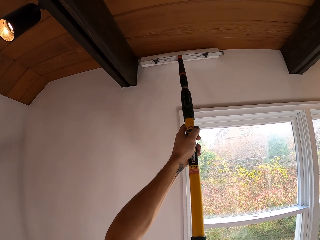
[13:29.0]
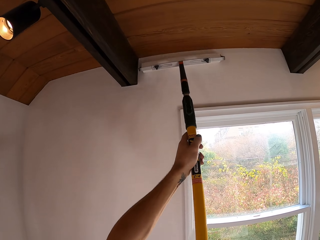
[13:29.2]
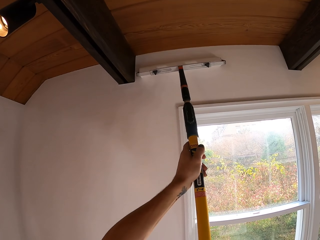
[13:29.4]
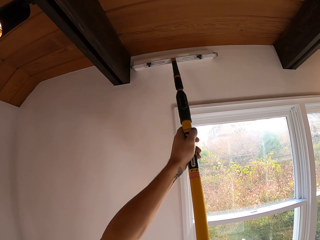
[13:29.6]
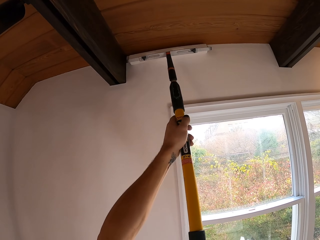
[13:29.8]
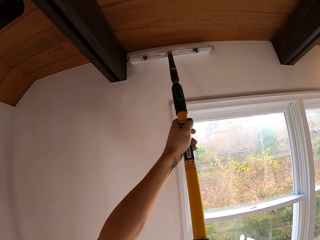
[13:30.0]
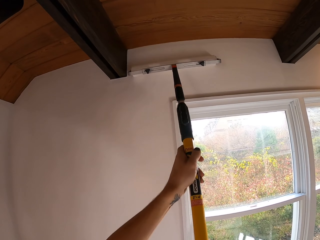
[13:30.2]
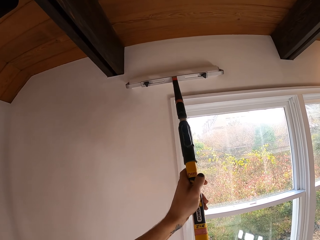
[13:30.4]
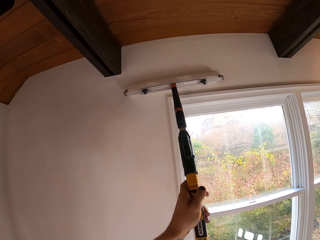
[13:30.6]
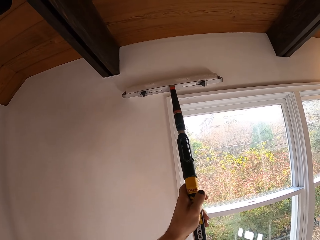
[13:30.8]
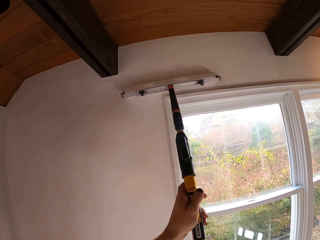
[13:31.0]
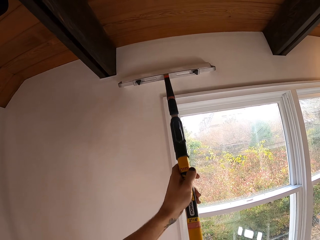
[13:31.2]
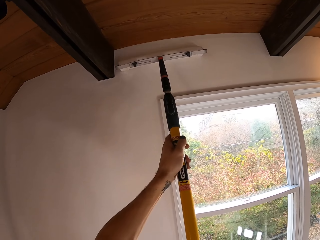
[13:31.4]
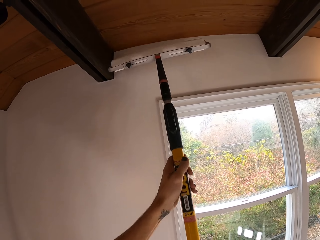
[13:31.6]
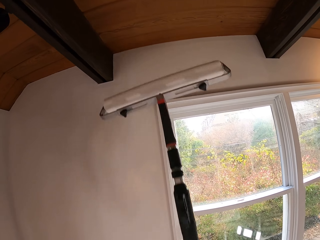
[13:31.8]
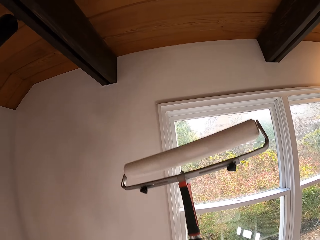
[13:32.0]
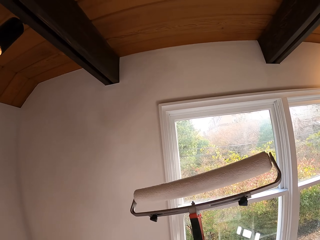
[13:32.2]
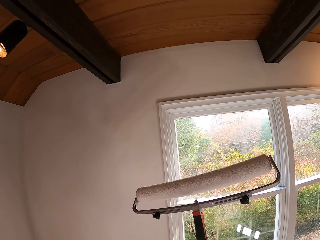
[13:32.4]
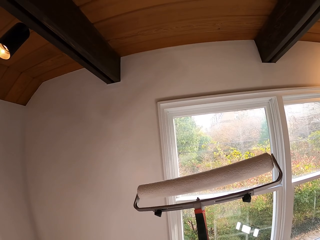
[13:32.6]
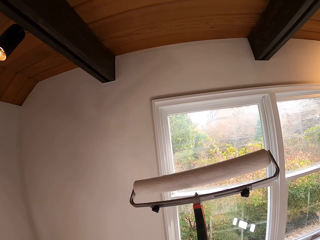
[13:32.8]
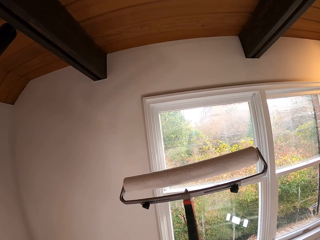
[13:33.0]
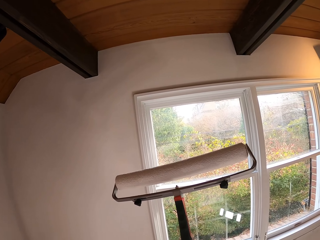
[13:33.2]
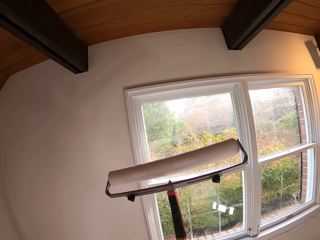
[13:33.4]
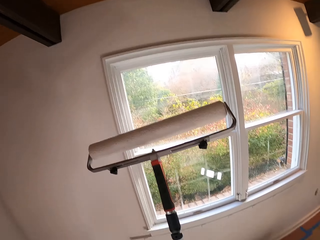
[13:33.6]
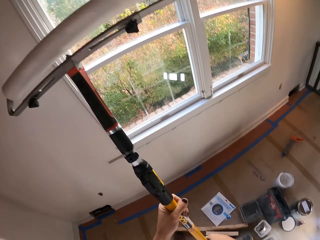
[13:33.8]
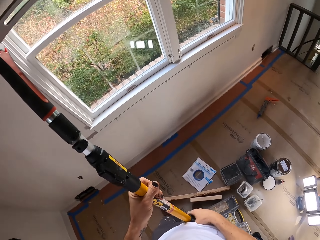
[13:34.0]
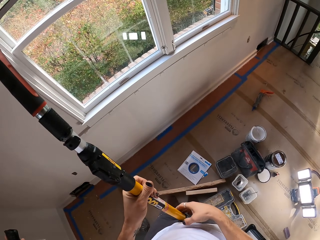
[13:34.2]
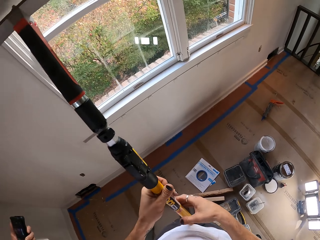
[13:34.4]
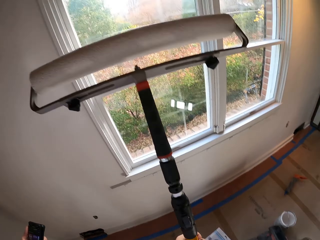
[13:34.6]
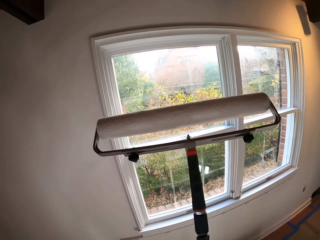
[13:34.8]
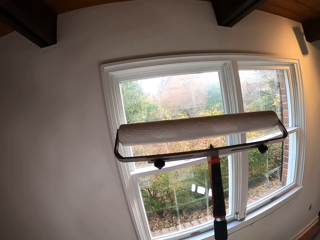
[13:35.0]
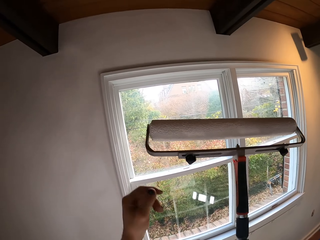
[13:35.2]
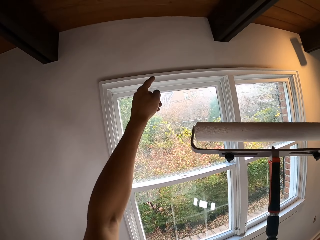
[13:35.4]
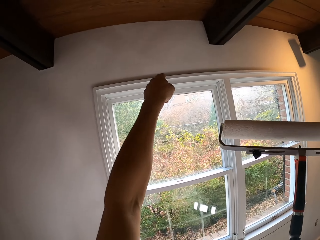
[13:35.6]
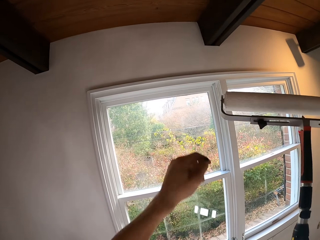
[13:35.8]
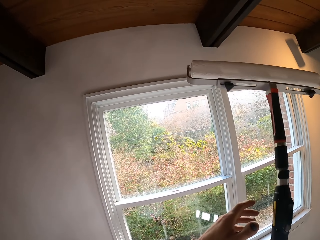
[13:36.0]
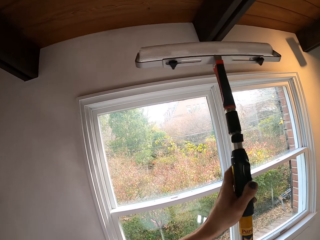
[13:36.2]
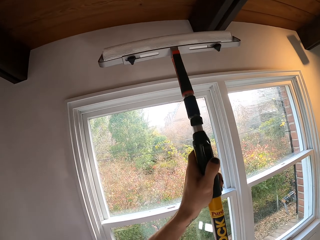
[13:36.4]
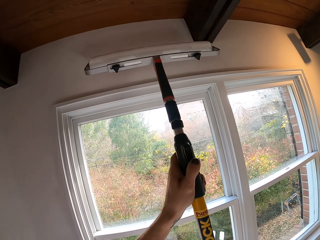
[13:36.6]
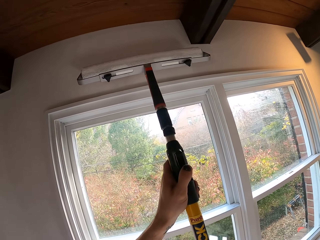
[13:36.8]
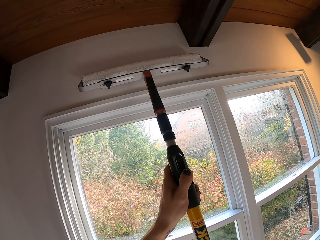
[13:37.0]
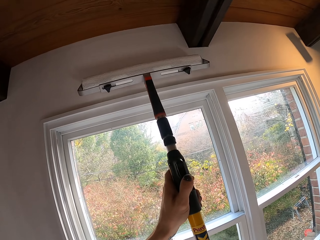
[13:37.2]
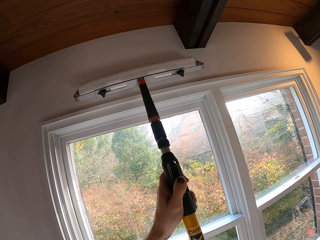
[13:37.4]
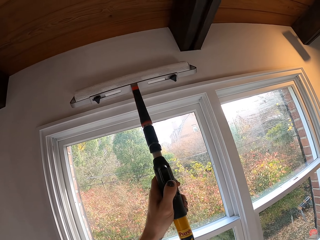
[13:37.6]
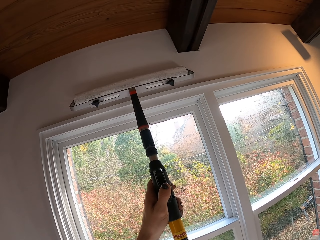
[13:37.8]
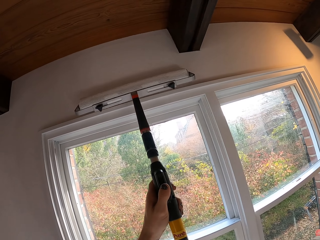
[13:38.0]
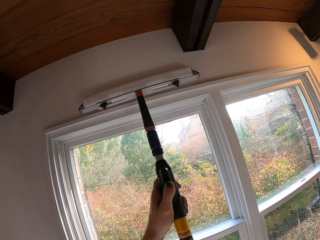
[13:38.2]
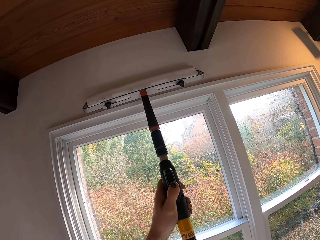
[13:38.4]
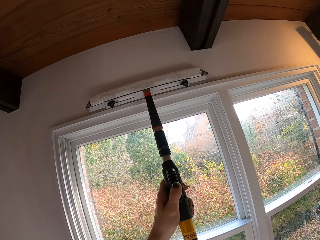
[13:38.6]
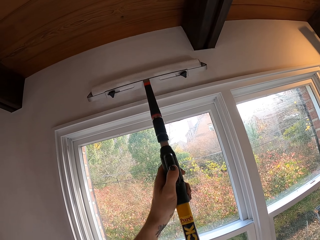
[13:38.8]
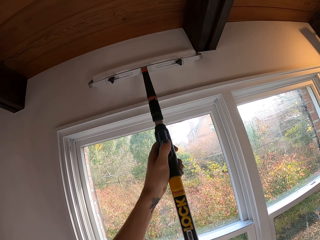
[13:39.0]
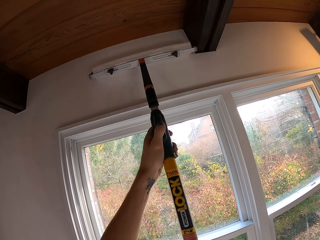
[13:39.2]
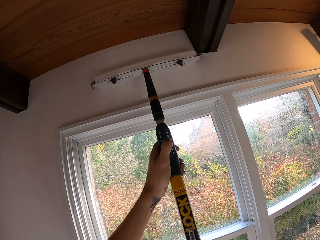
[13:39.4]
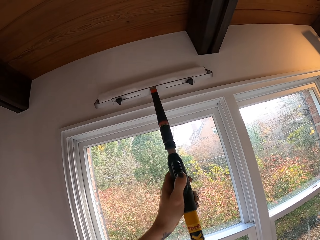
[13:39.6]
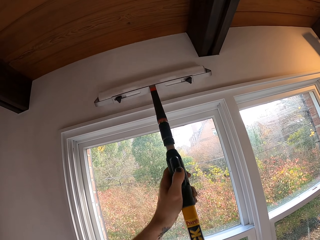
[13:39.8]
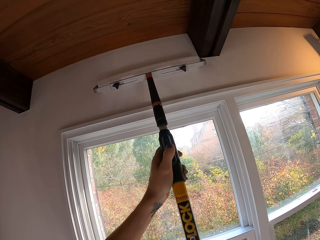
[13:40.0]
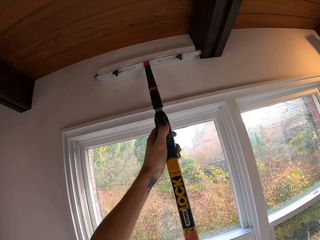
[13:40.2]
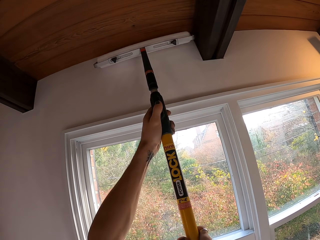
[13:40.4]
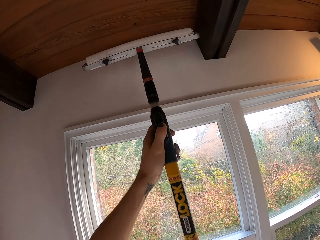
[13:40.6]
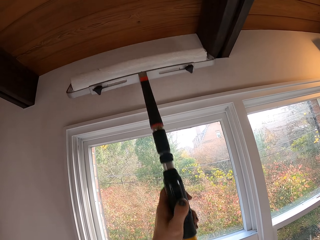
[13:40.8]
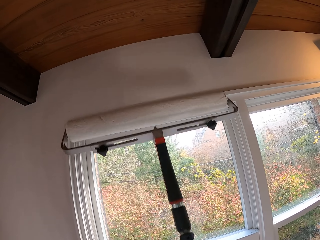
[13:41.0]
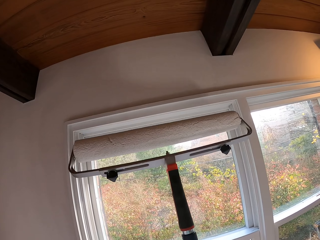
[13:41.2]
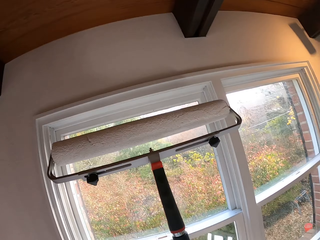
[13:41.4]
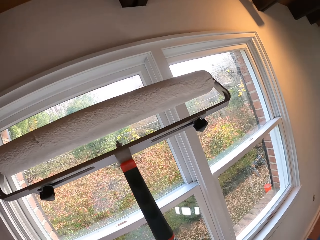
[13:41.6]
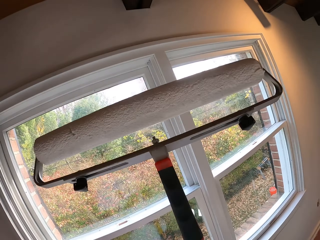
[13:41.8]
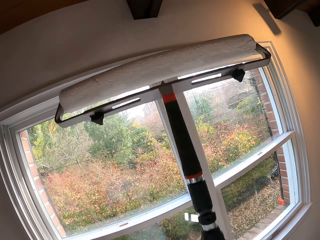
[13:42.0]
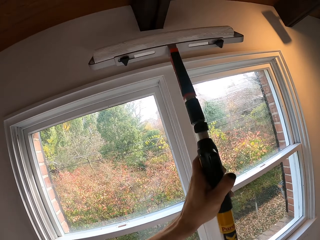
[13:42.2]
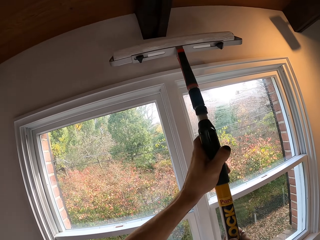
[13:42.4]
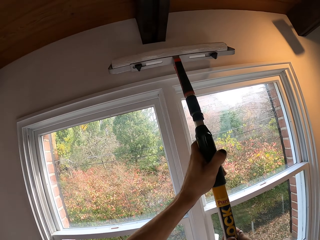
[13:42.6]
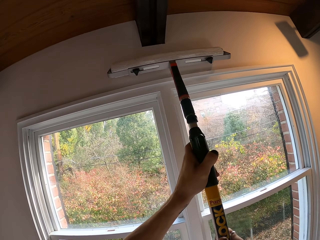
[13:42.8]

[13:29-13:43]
The camera wearer holds the roller paint brush. They paint the wall using the roller paint brush.

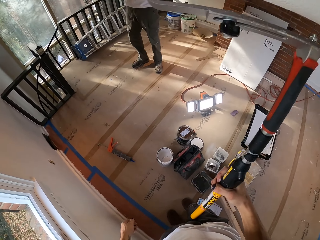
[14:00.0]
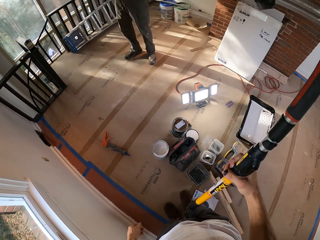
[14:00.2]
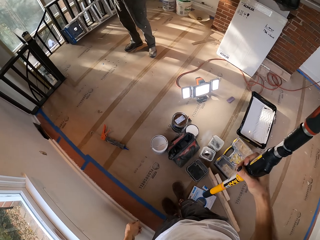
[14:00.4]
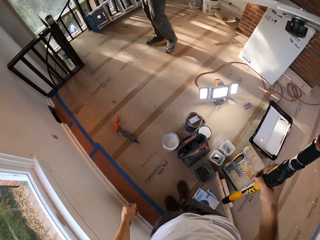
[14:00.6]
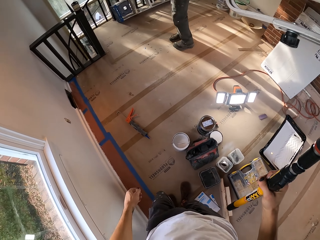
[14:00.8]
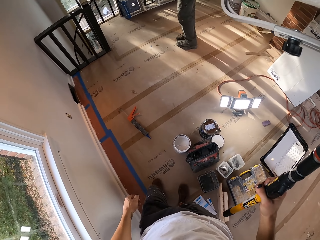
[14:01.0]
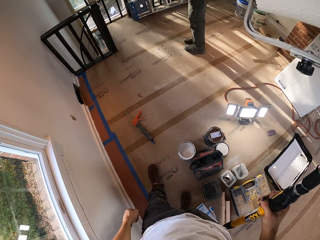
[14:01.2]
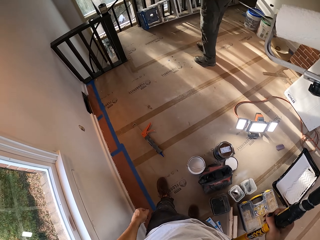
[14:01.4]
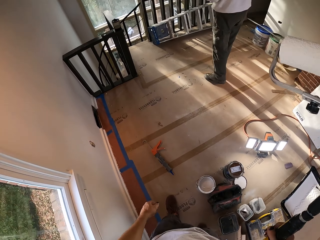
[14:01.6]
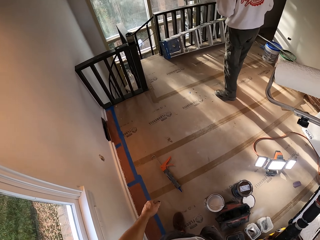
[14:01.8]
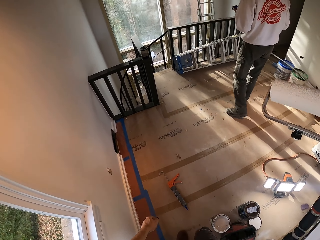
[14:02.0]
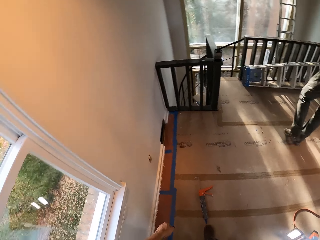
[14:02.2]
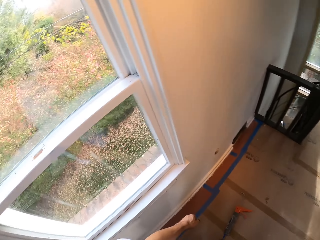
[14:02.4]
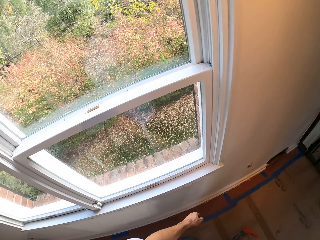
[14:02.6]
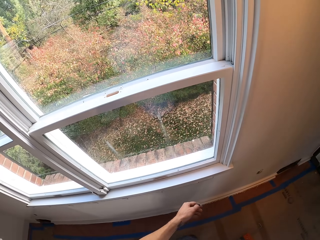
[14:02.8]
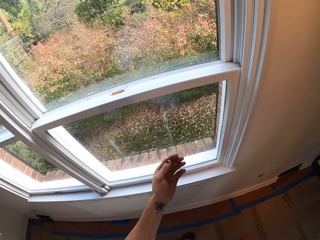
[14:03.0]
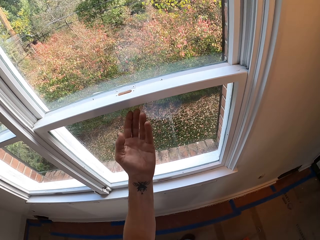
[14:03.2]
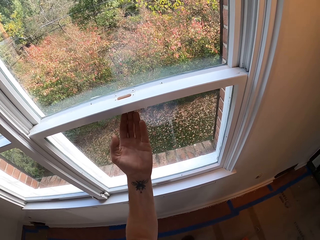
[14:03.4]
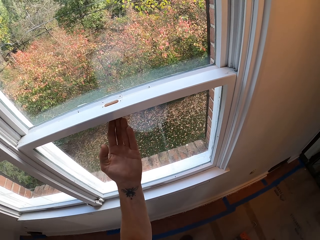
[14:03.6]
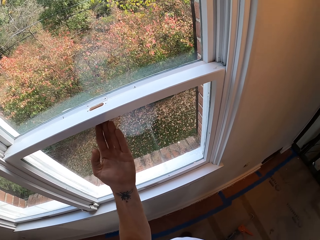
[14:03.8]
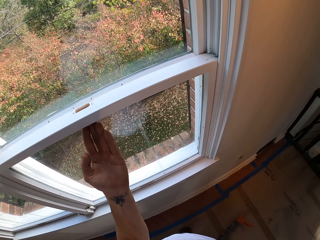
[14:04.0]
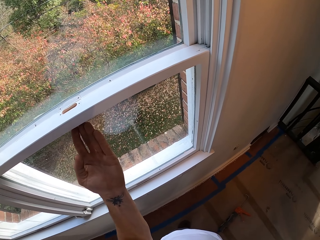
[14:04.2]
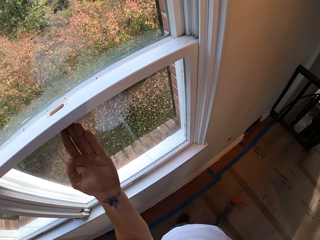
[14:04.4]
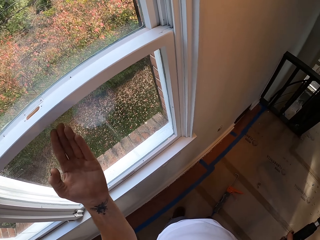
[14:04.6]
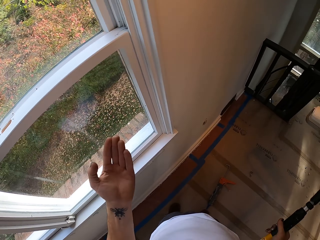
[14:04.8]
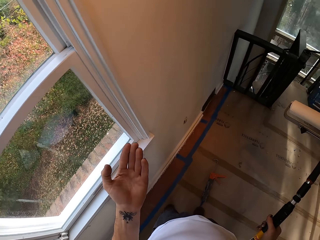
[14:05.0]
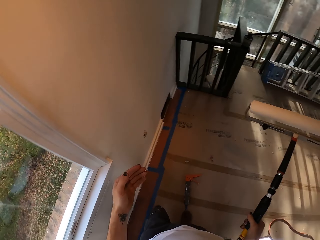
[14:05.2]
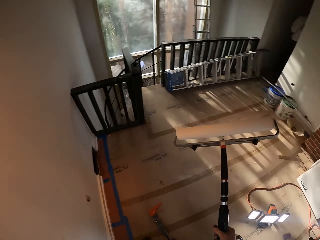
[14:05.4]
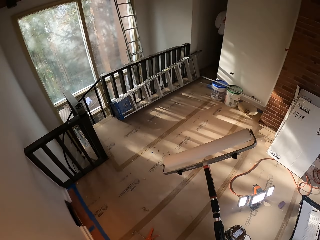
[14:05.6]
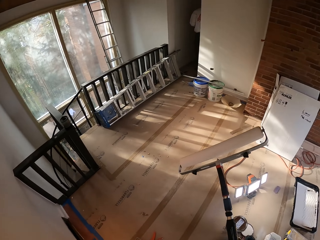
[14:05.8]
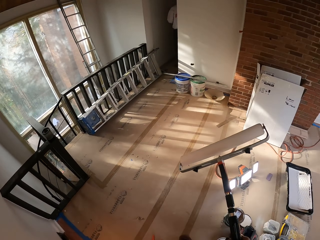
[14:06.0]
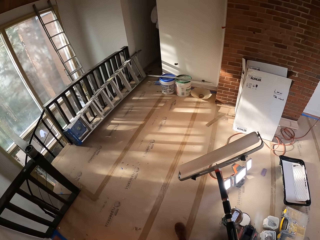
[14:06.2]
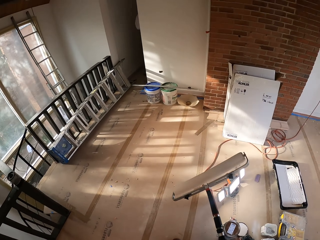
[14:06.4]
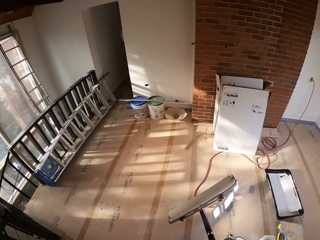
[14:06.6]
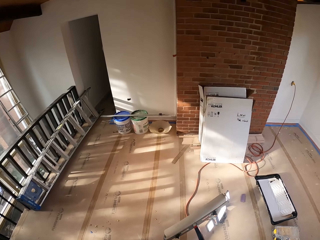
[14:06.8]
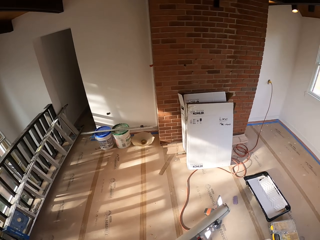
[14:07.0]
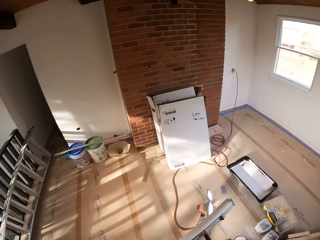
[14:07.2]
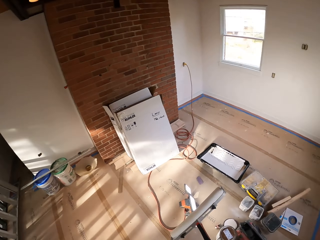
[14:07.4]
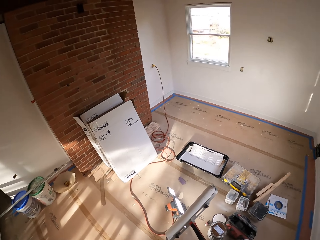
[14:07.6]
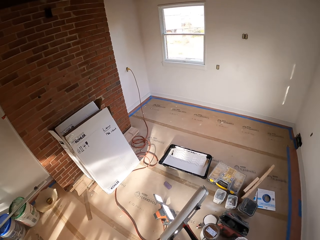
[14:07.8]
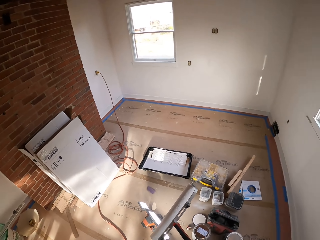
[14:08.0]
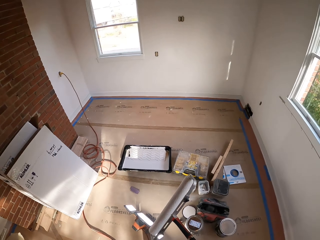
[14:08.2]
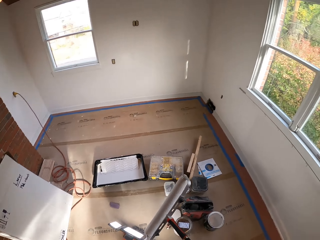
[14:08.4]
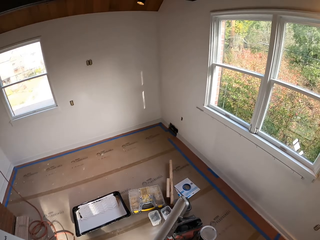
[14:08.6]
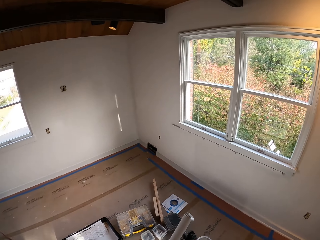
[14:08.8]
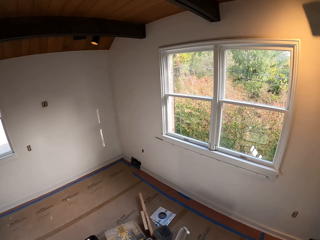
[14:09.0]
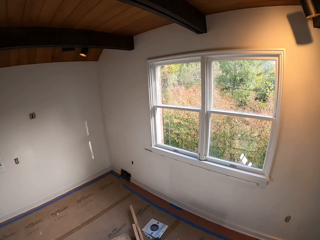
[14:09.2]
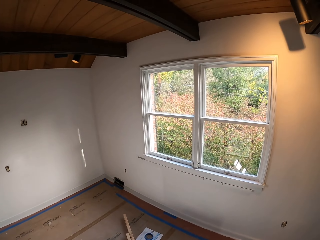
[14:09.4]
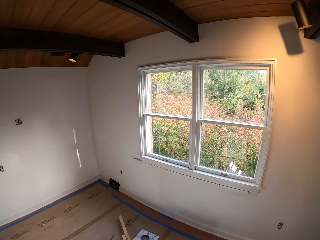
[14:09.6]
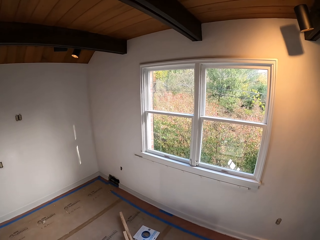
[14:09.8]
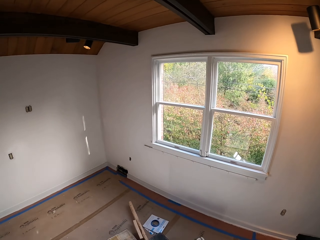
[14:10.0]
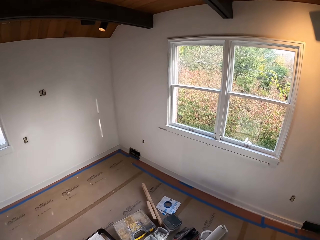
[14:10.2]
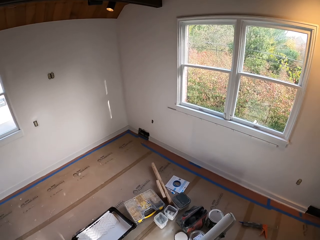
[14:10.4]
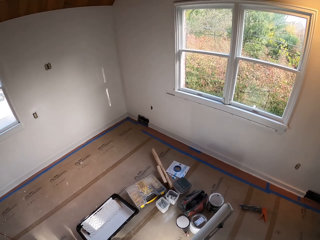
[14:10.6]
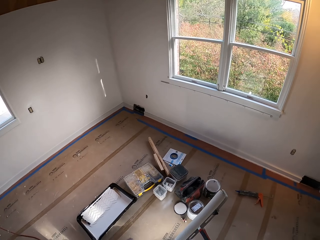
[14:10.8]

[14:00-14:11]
The camera wearer walks around. They hold a window frame.
